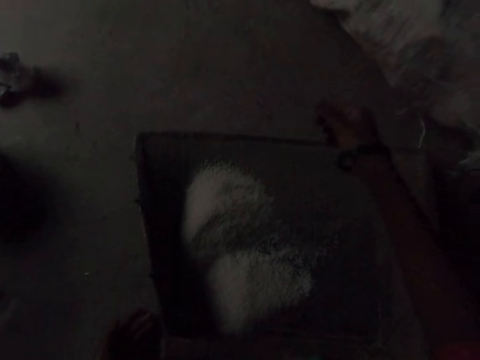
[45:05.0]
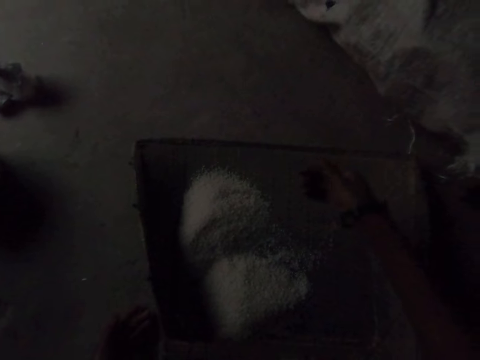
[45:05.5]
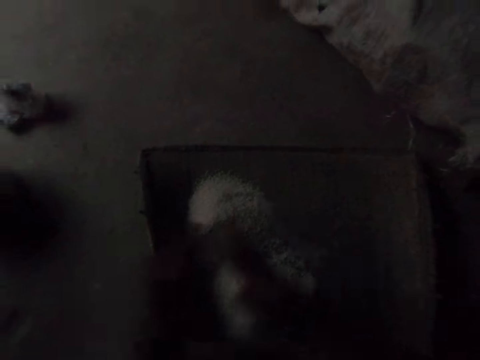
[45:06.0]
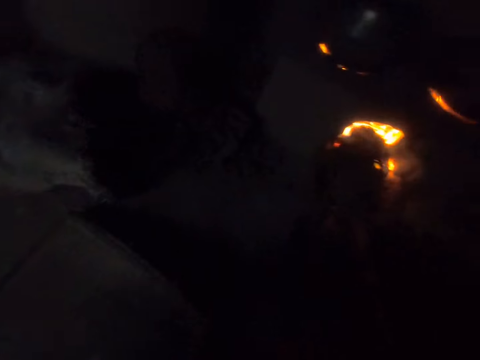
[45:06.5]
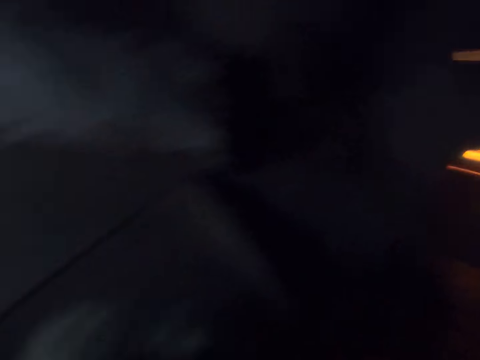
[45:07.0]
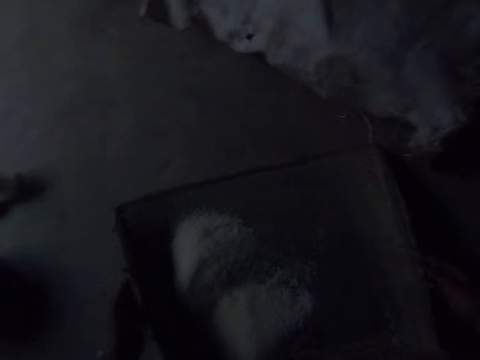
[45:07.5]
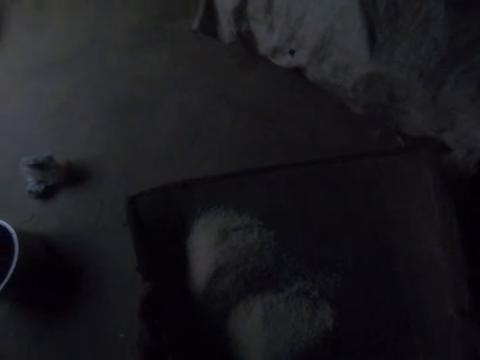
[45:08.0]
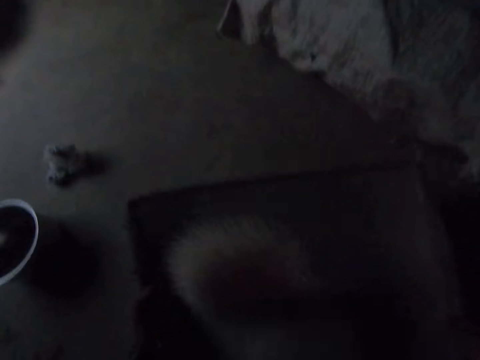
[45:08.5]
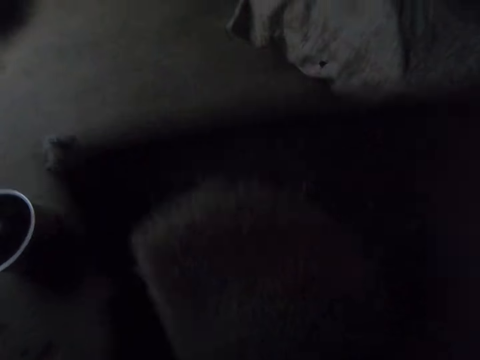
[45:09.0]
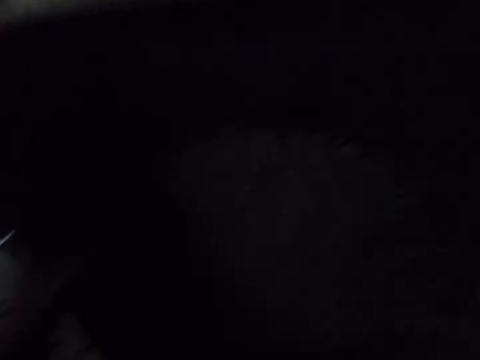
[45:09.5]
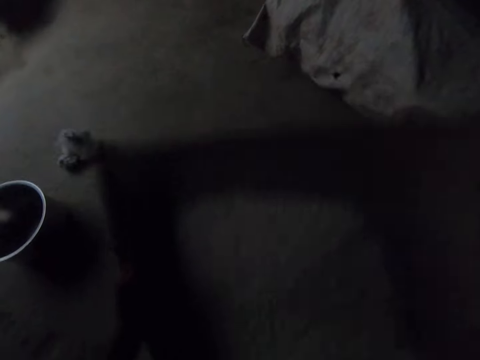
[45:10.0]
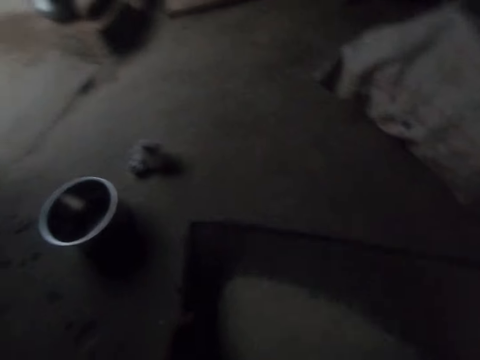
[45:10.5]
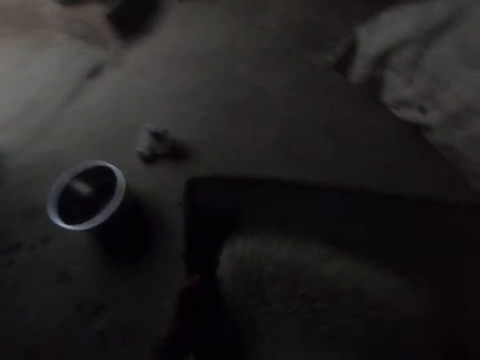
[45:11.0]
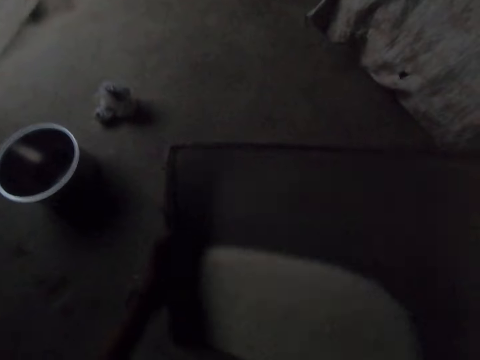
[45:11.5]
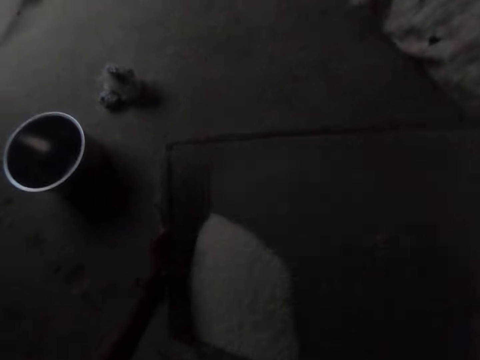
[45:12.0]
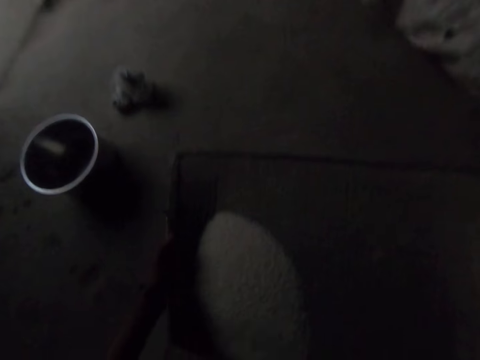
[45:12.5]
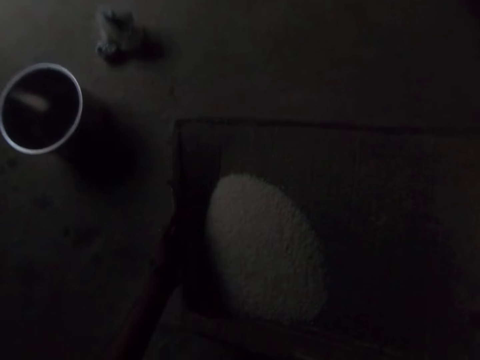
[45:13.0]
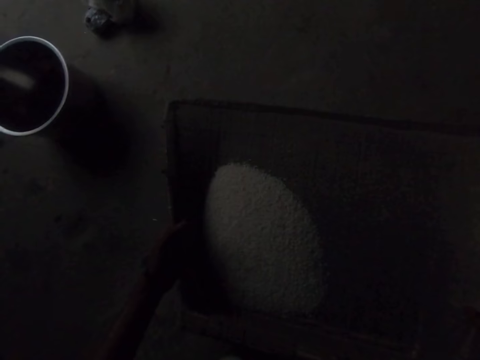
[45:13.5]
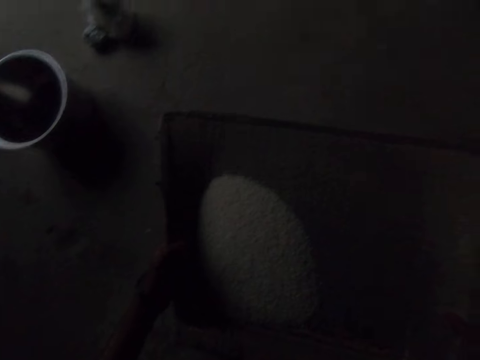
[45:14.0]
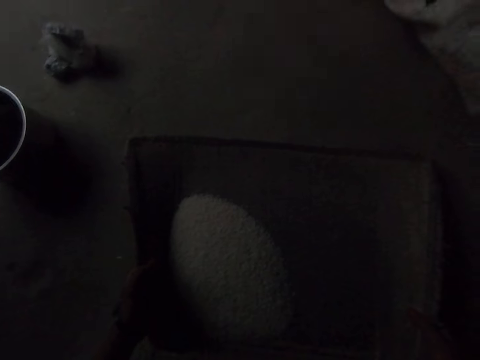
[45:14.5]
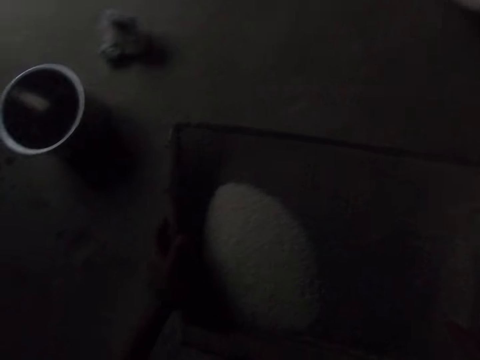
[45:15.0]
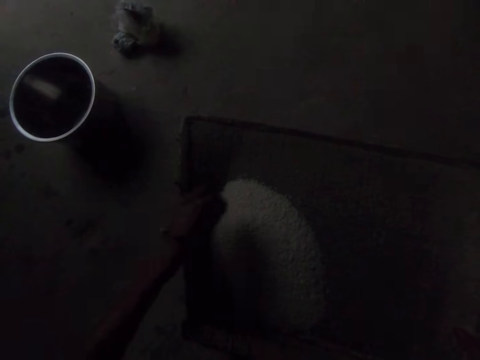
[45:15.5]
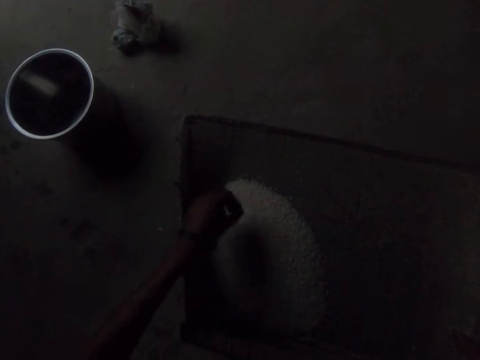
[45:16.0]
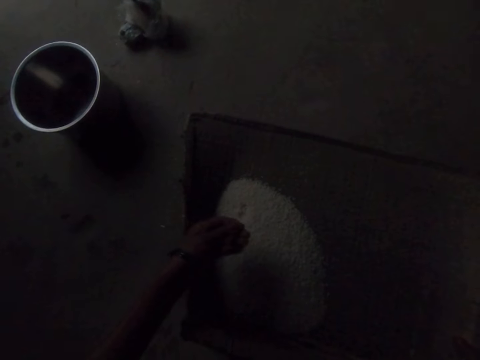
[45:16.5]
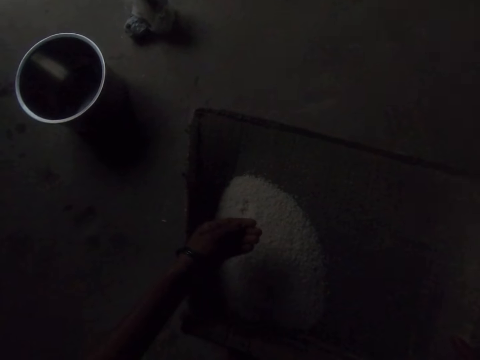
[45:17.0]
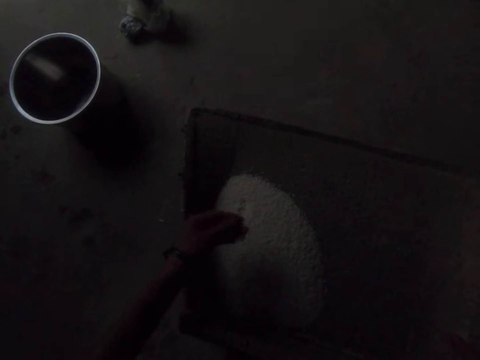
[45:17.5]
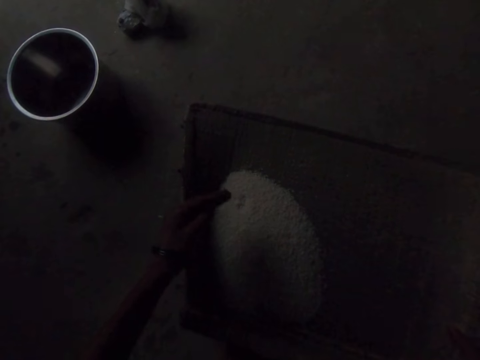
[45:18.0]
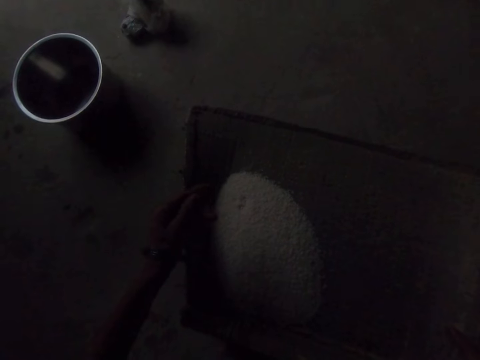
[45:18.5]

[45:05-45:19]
The camera wearer puts the chaff on the floor. She holds her hands together. She looks at the fire. She picks up the tray from the floor. She shakes something. She removes chaff from the rice with her hand. She puts the tray on the floor. She picks chaff from the rice.

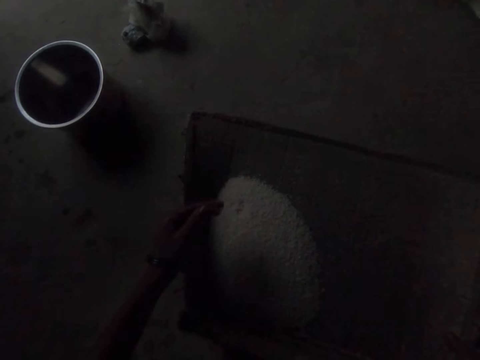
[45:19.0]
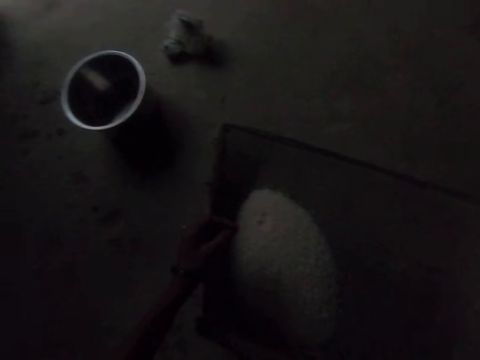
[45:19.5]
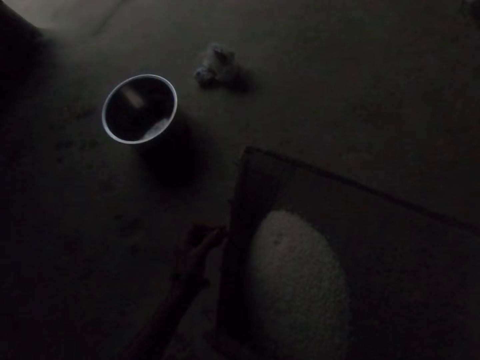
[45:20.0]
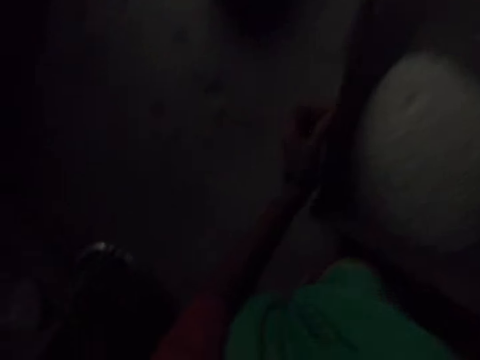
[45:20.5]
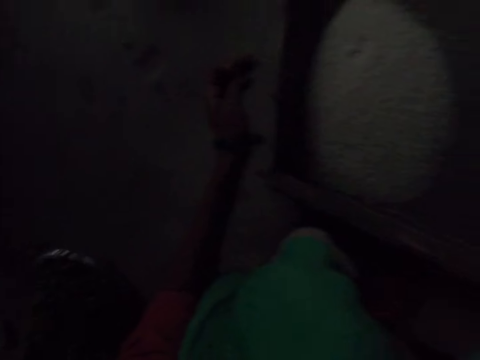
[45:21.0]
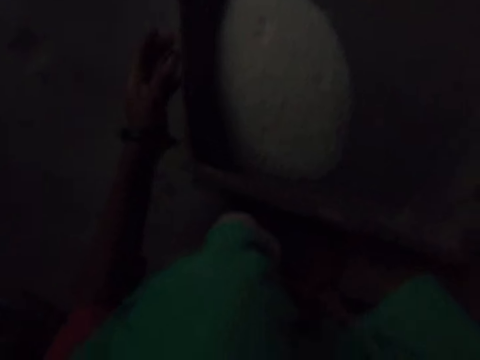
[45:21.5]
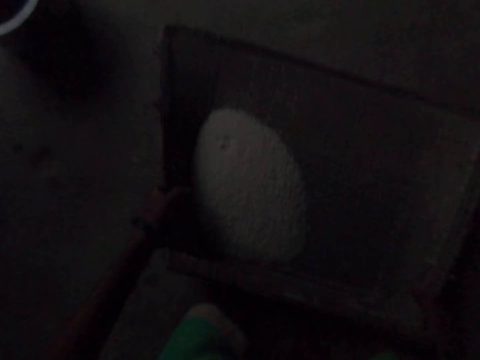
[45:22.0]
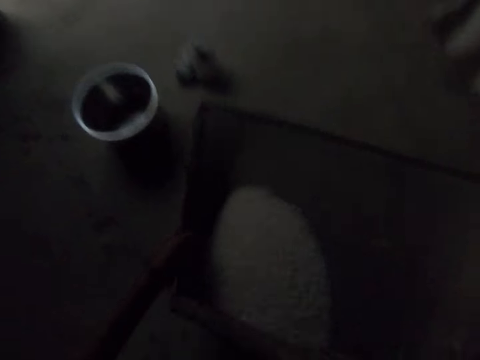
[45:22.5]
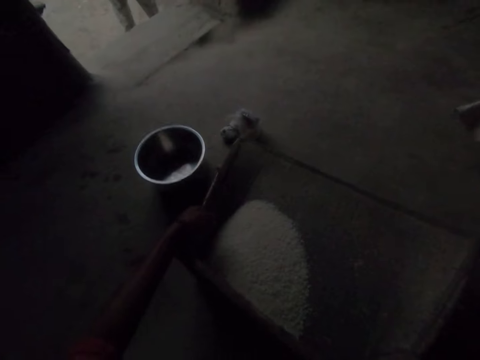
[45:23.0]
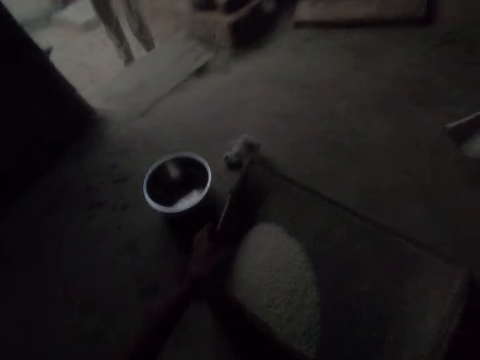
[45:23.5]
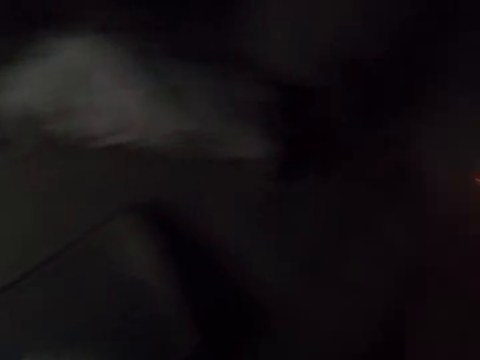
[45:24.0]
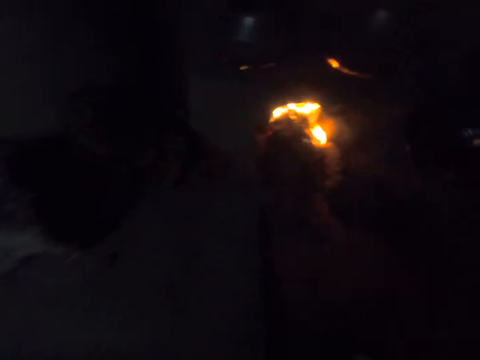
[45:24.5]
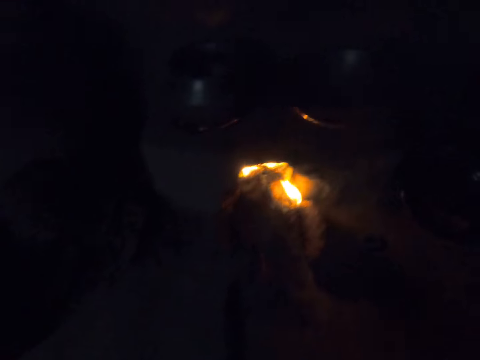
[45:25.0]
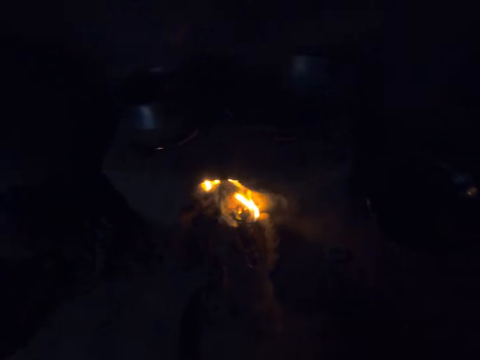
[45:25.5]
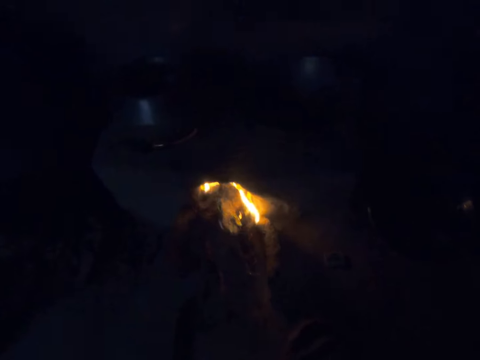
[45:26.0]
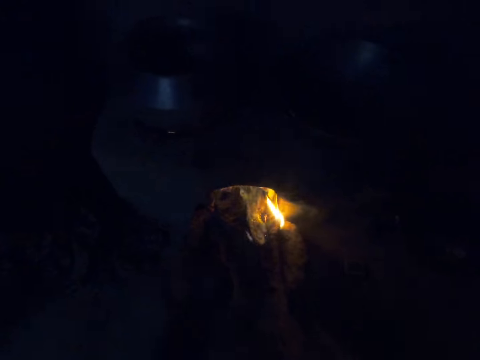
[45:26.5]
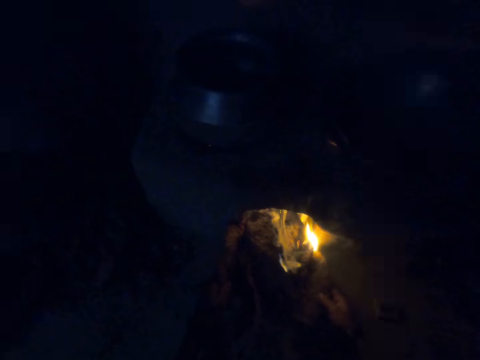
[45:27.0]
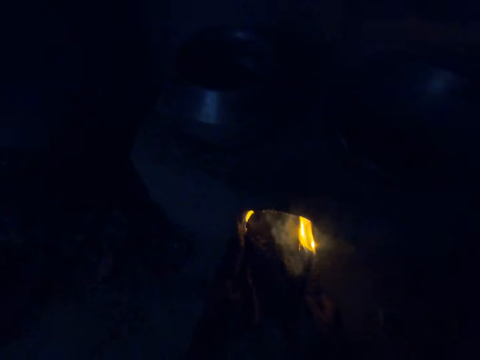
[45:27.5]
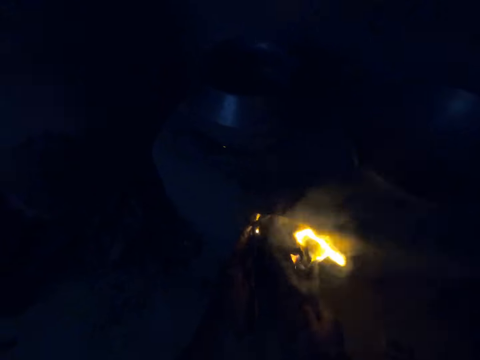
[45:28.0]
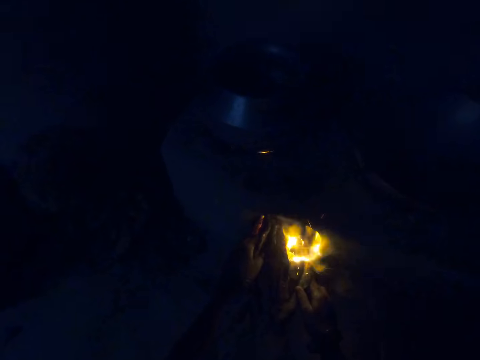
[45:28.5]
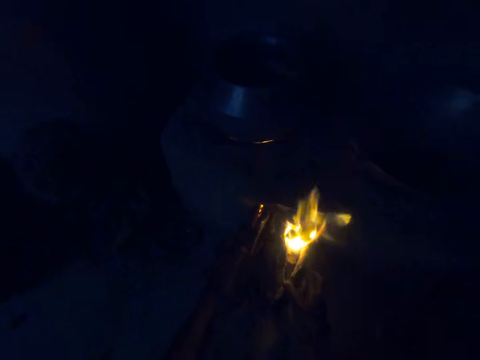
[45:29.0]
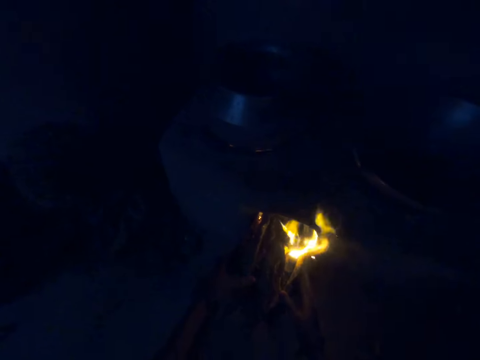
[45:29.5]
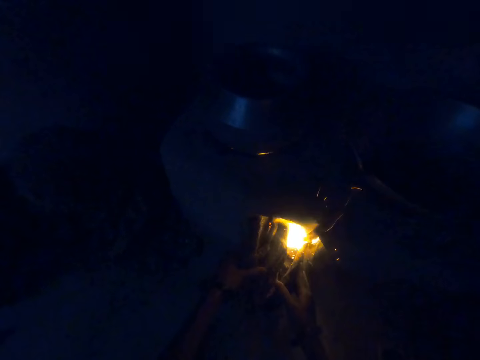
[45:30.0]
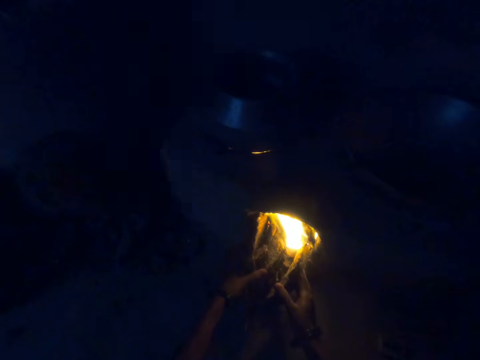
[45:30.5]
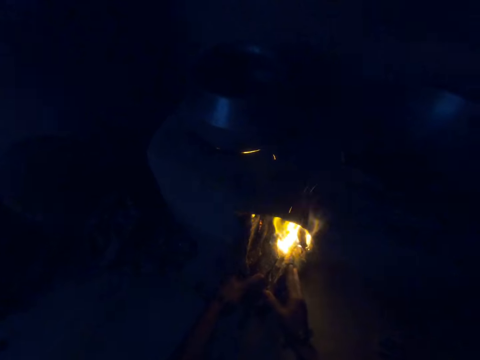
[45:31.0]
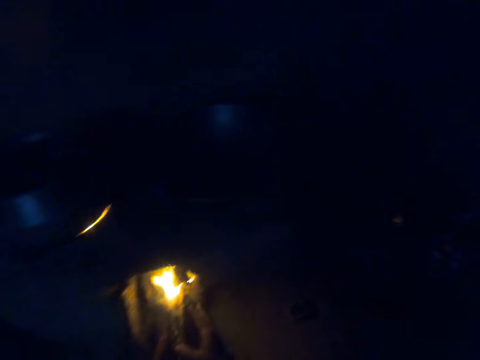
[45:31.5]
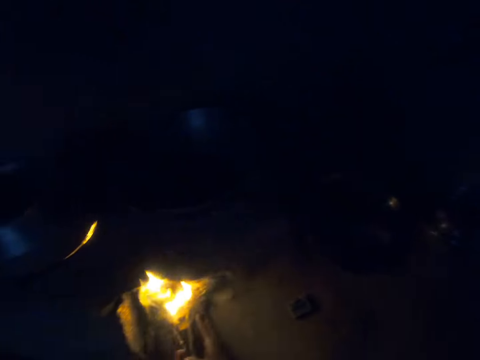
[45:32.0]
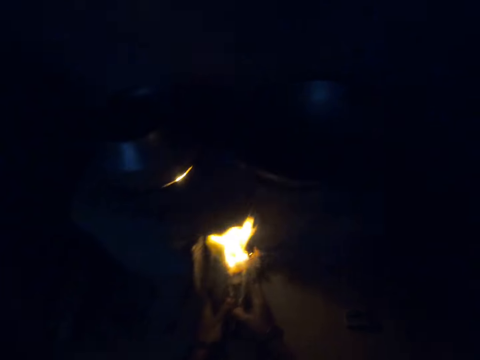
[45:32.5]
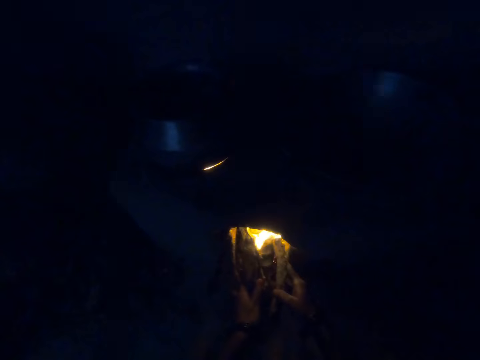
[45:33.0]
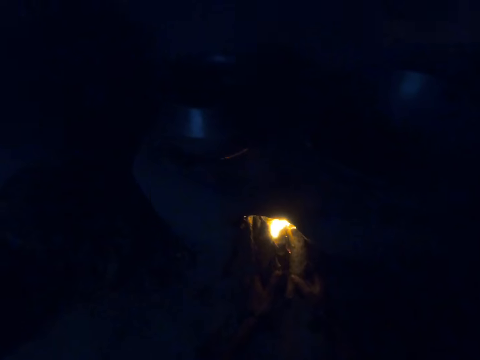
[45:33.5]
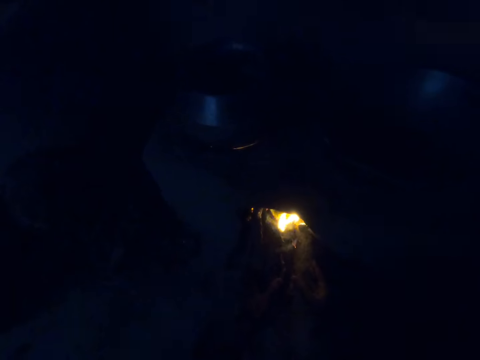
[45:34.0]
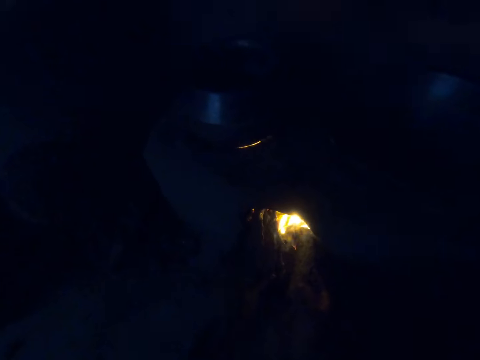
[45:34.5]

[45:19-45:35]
The camera wearer picks up the tray. They place the tray down, look around the kitchen, turn to the fire and move the firewood in the fire with hands.
